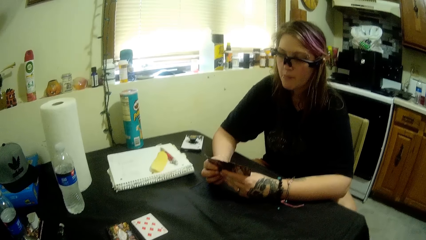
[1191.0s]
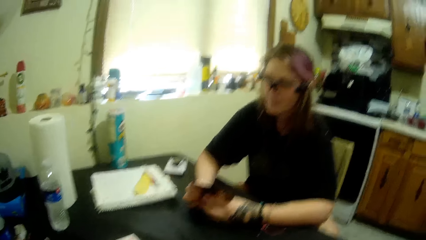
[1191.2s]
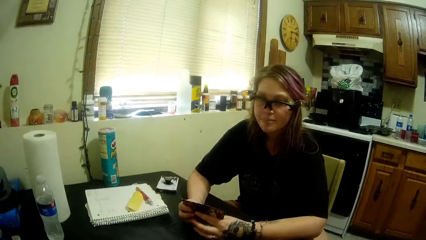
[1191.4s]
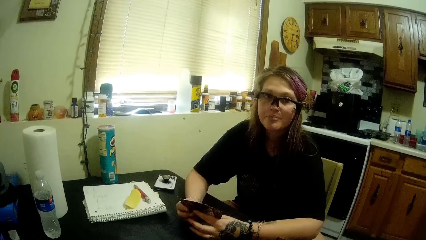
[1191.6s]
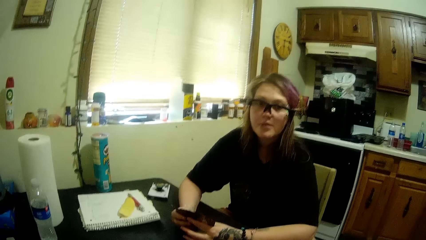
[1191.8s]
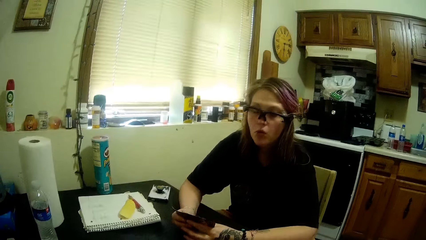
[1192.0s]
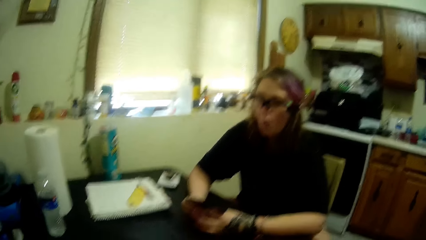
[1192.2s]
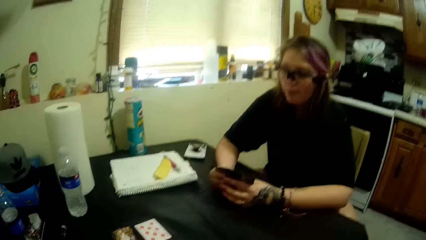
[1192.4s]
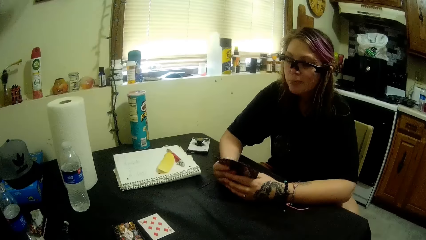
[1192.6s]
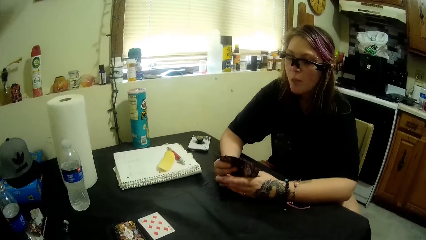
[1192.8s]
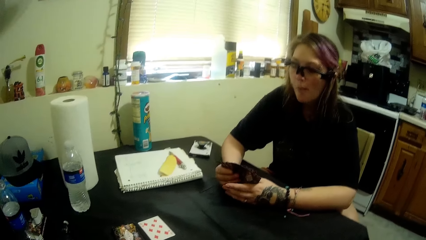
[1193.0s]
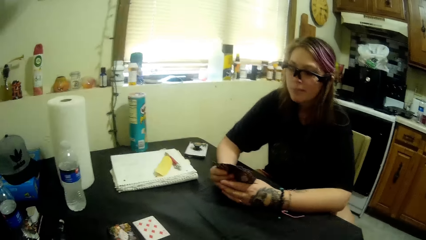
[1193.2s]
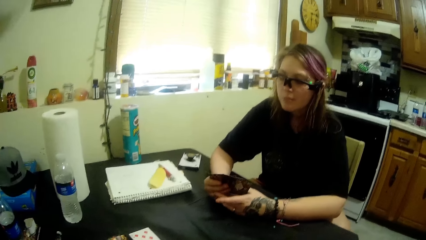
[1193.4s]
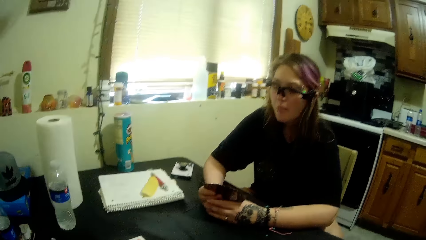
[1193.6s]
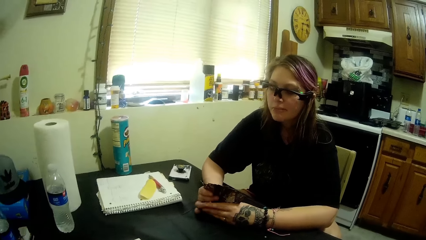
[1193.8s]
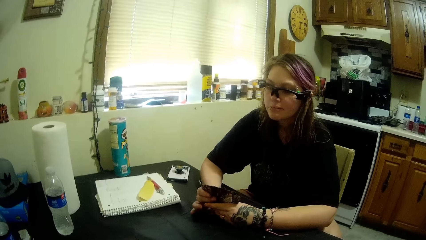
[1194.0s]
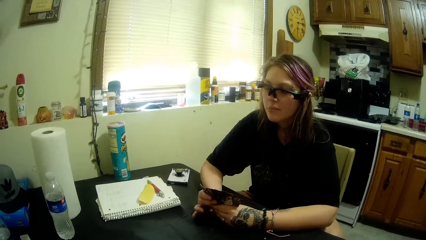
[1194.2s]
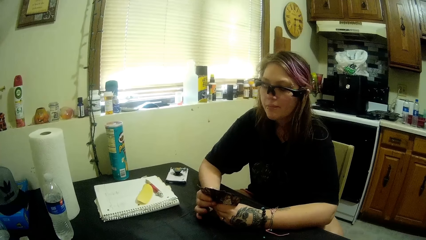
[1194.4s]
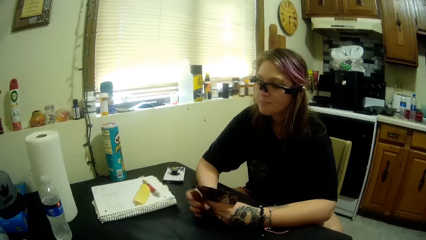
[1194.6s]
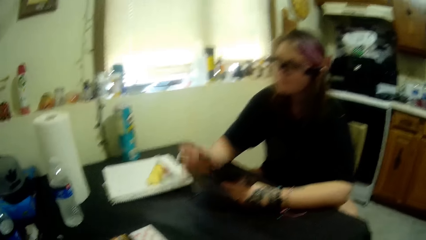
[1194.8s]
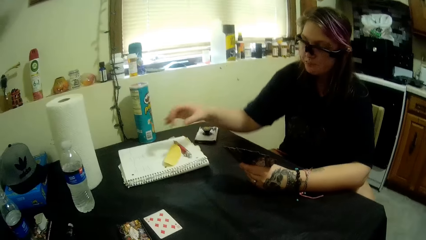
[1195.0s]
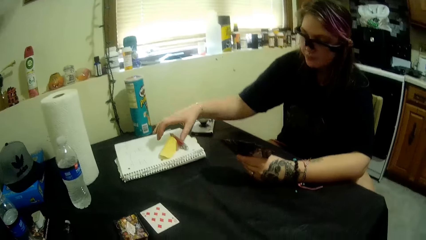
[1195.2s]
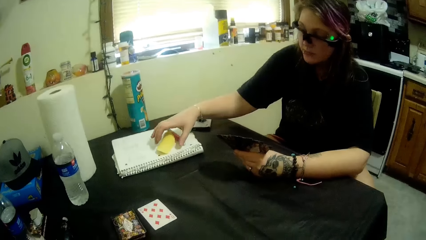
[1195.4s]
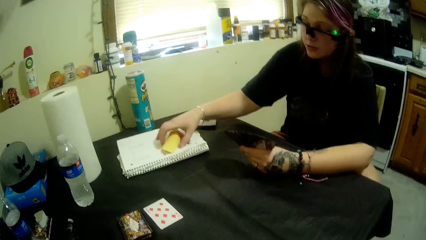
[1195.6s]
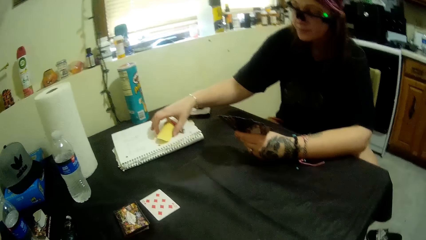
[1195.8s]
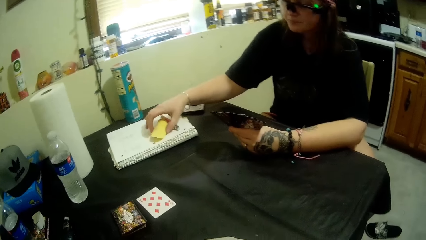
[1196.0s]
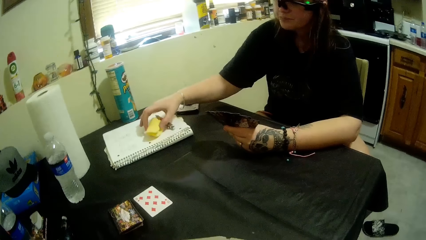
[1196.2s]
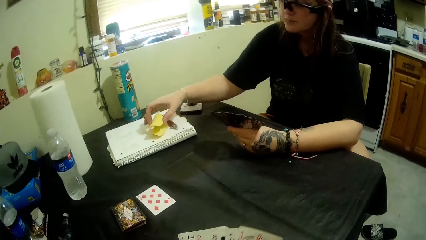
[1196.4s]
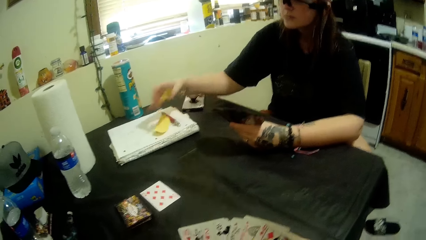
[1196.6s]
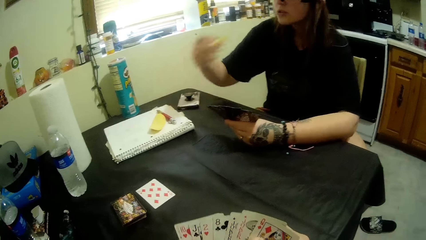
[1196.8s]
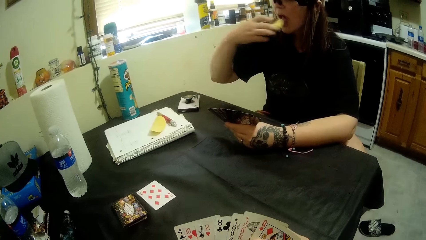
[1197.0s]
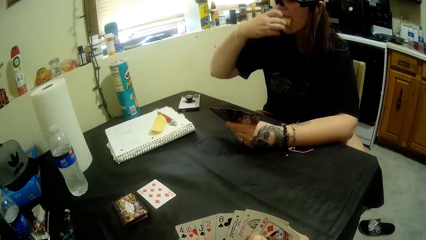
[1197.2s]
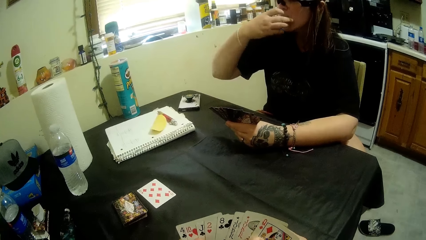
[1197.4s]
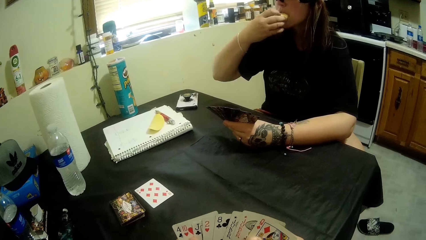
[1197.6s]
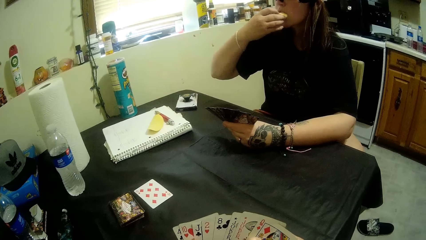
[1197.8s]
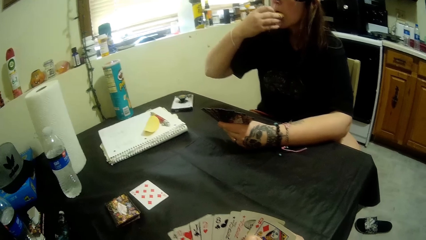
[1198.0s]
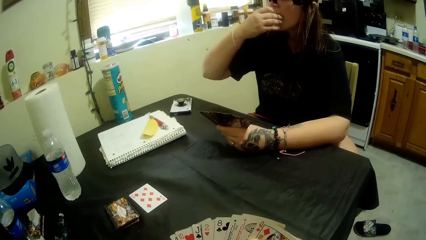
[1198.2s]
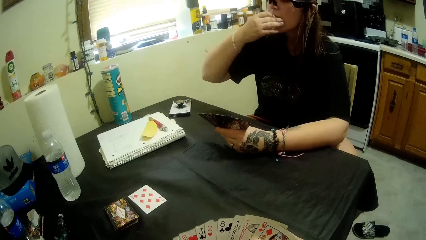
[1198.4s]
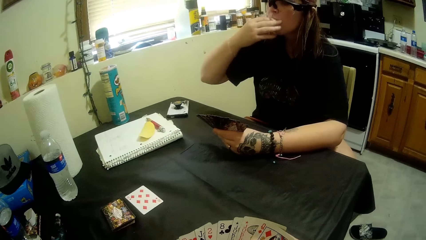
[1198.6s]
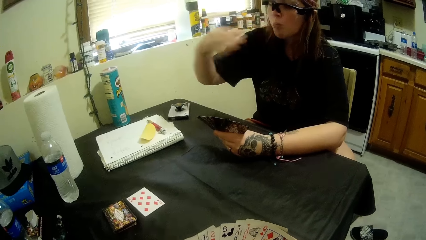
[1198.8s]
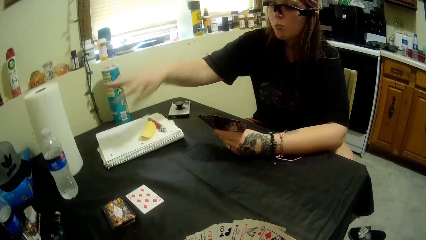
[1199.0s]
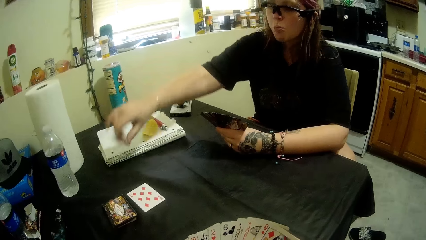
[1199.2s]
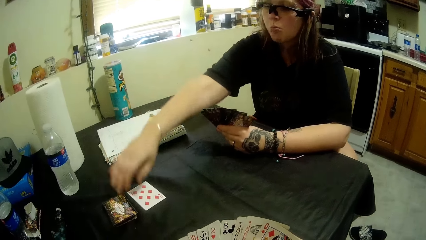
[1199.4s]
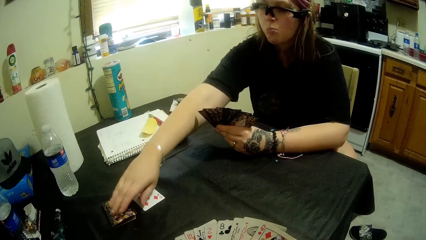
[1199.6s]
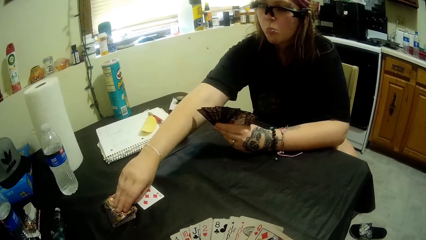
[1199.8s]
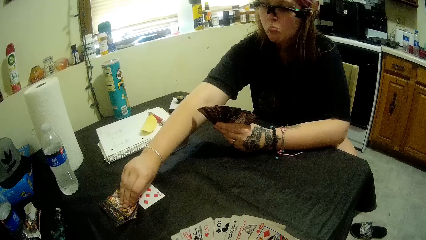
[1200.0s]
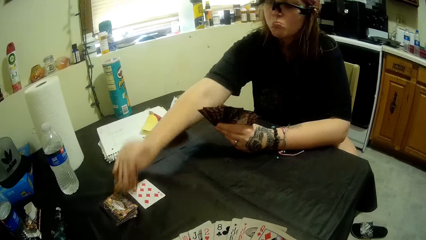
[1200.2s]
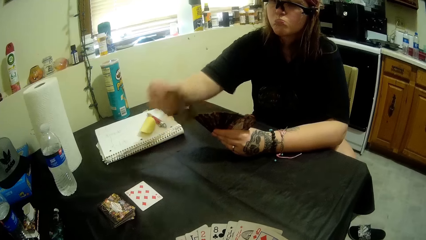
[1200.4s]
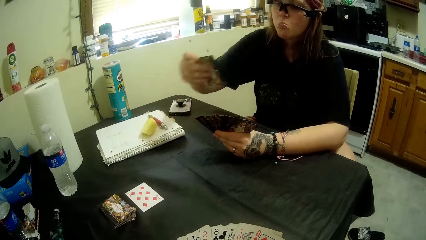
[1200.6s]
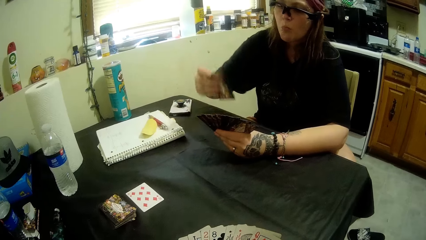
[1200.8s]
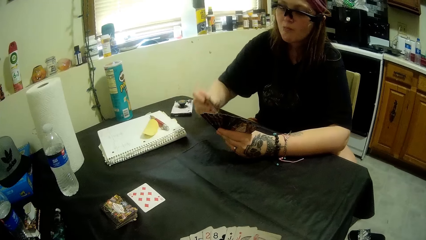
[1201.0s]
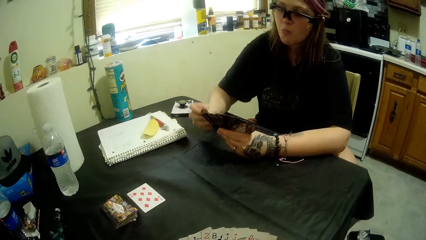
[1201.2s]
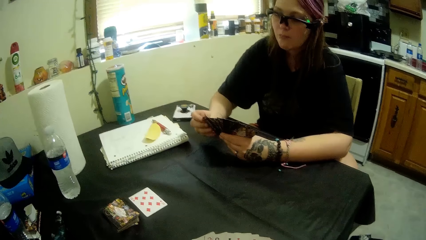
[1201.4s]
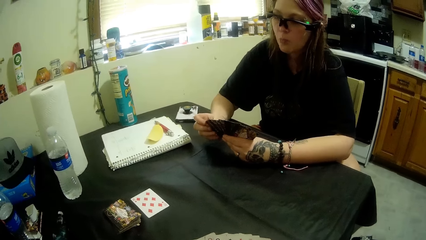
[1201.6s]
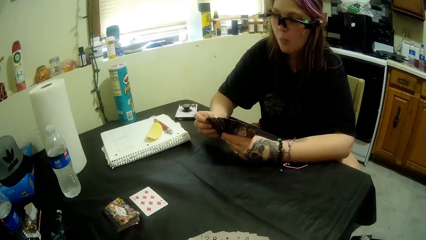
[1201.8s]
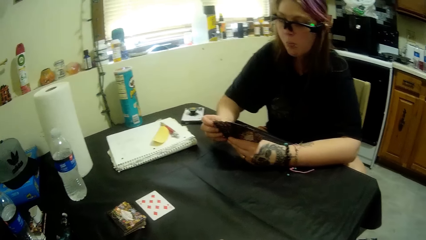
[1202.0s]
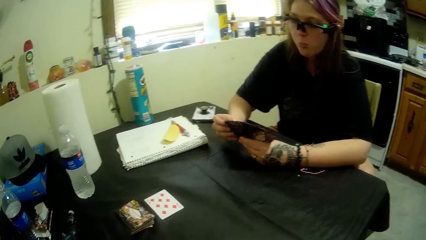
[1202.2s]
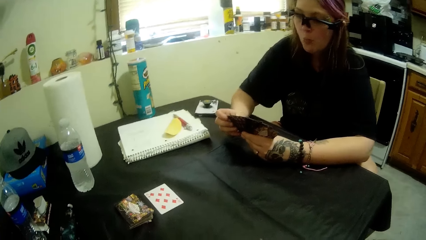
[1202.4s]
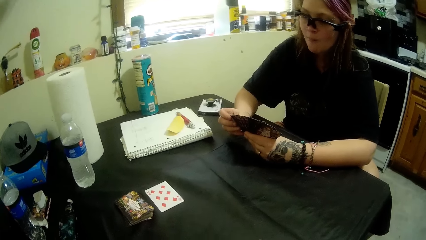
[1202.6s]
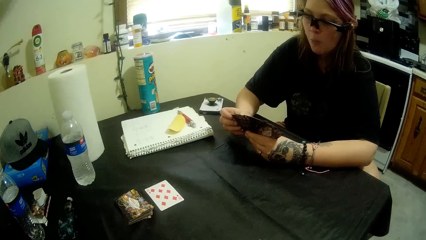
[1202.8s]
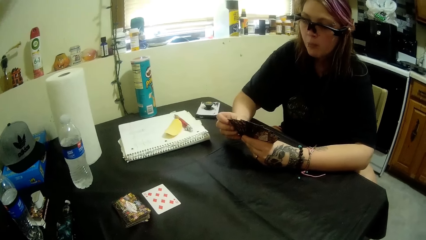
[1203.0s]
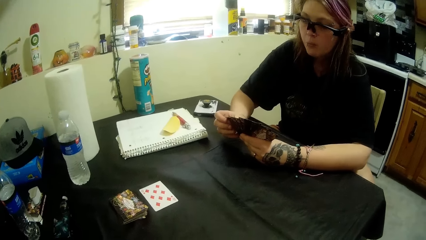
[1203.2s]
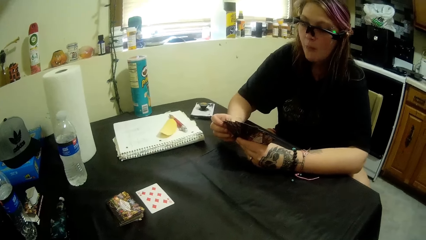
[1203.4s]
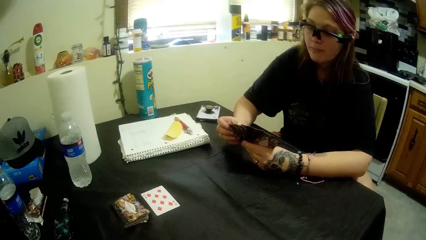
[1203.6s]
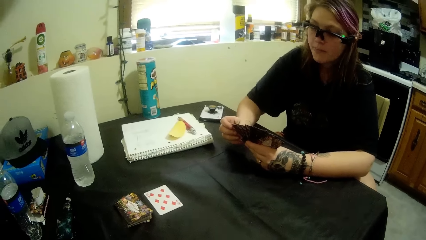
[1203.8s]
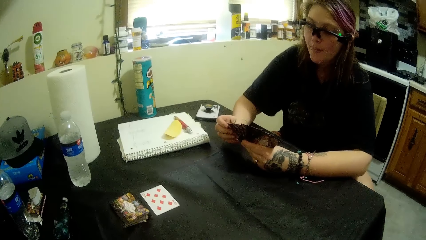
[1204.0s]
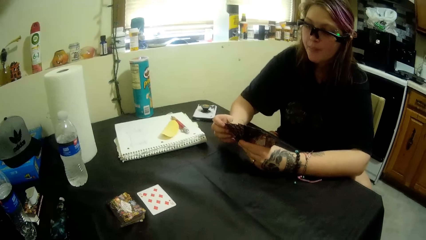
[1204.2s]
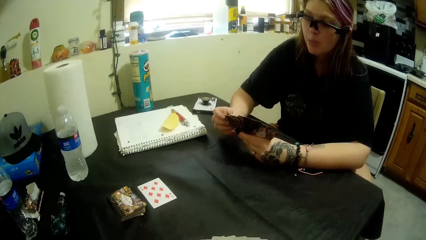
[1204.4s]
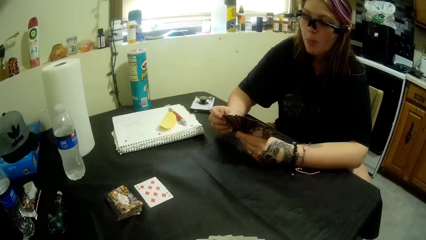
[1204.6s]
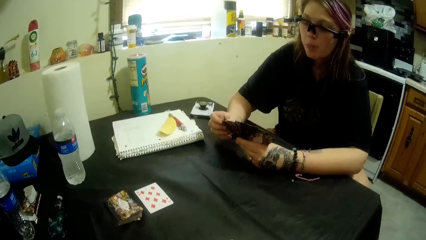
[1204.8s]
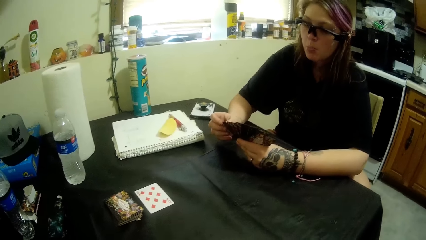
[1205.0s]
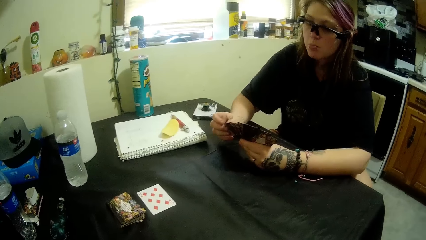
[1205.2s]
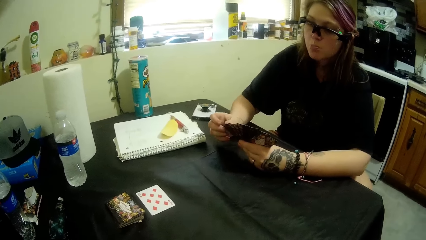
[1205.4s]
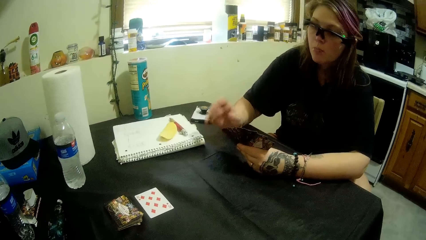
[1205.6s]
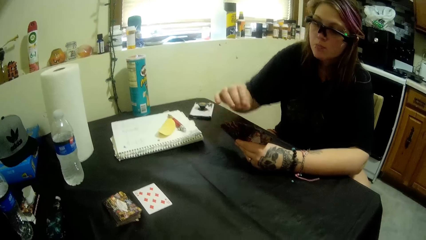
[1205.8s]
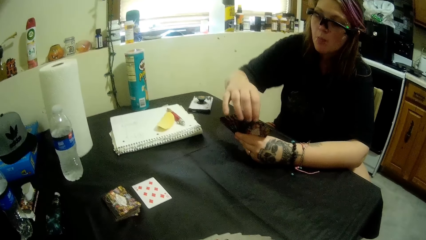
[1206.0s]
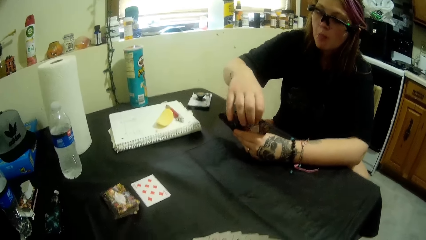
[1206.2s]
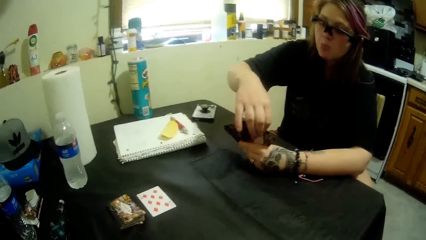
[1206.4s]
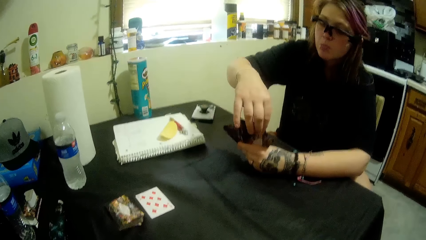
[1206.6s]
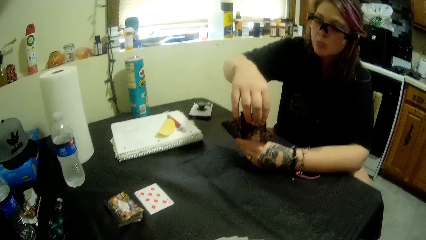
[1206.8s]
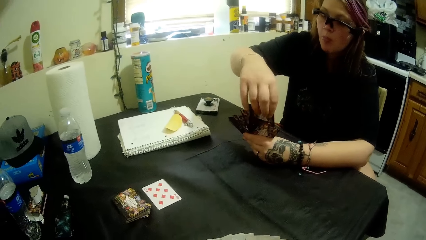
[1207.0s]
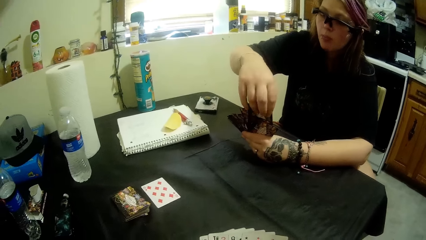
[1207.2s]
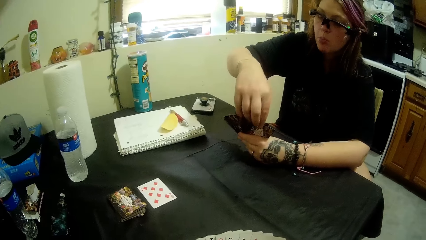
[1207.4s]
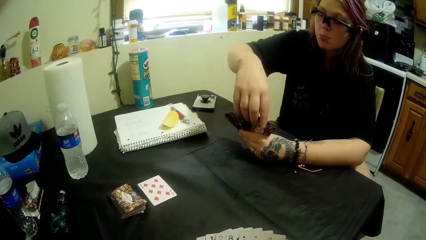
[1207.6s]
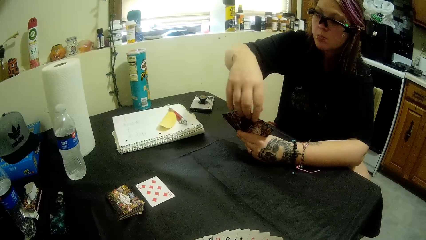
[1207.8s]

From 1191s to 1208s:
A woman takes another piece of crisps from the table, eats the piece of crisps, and picks up a card from the stacked cards on the table.
